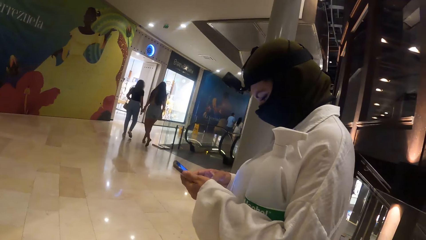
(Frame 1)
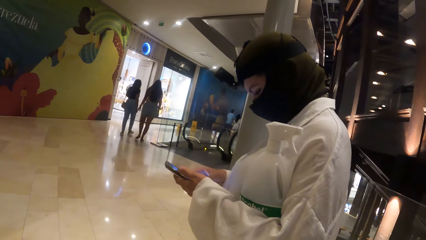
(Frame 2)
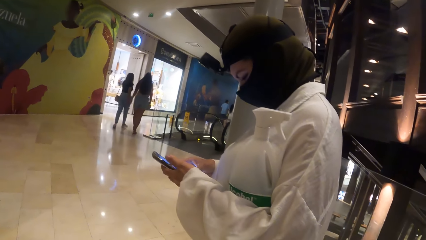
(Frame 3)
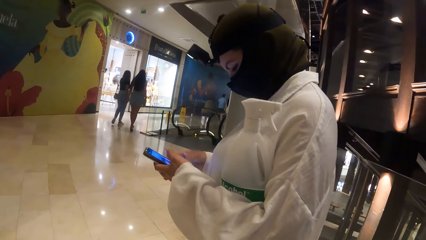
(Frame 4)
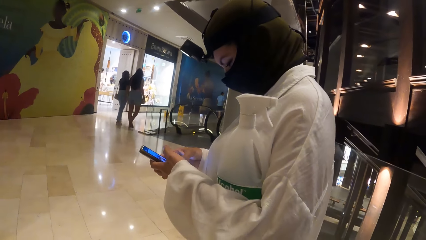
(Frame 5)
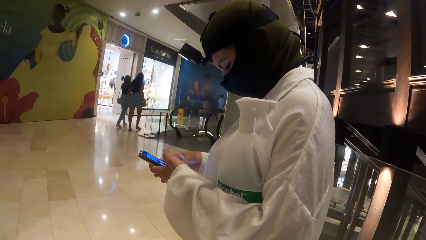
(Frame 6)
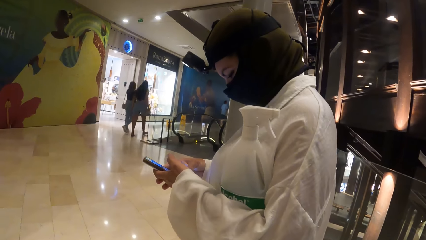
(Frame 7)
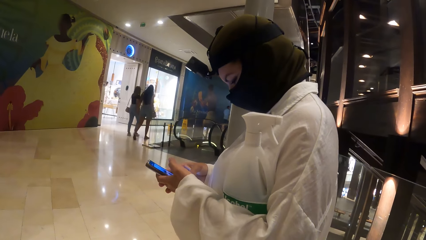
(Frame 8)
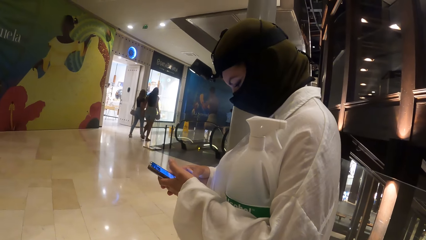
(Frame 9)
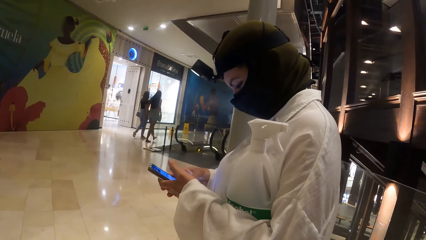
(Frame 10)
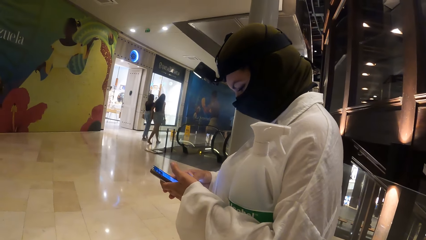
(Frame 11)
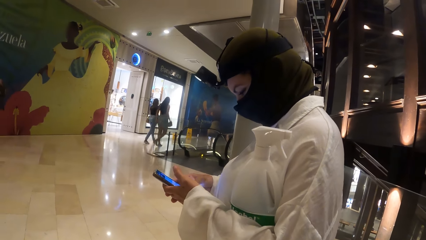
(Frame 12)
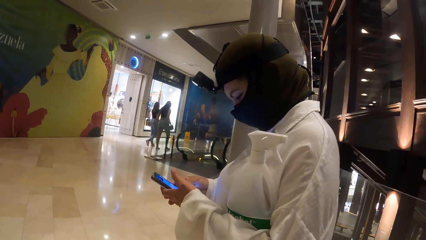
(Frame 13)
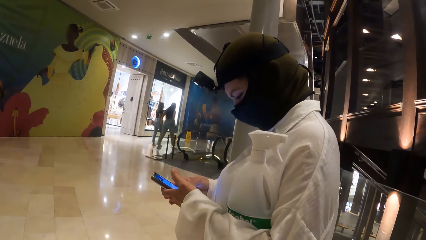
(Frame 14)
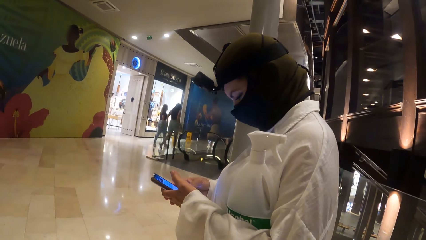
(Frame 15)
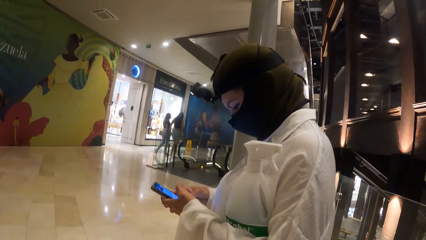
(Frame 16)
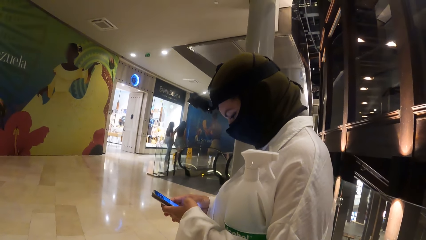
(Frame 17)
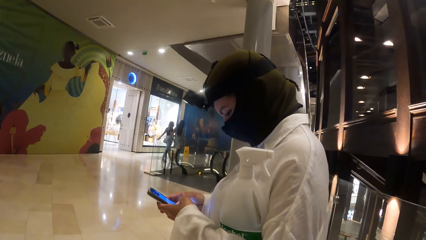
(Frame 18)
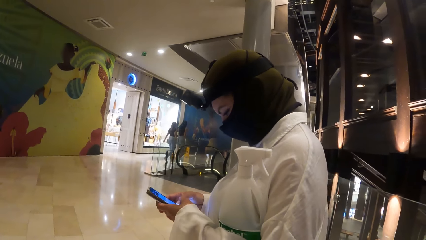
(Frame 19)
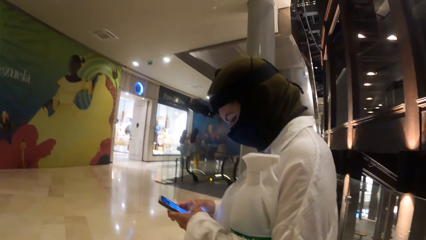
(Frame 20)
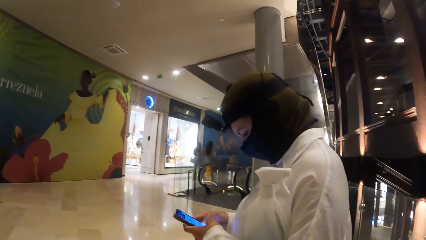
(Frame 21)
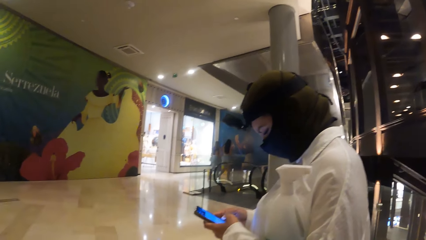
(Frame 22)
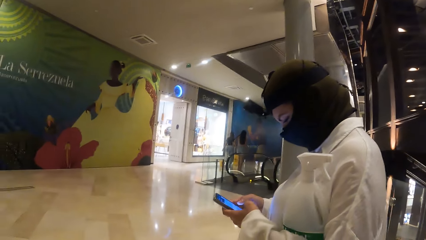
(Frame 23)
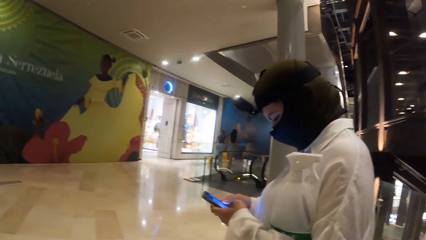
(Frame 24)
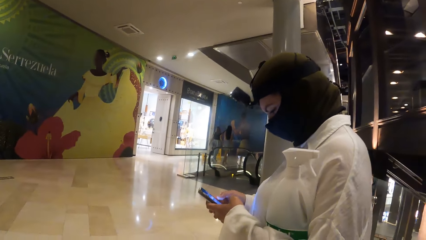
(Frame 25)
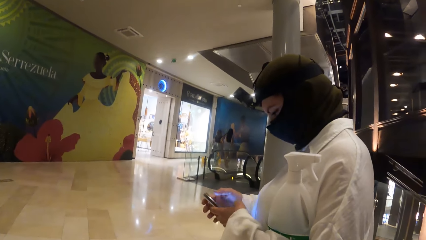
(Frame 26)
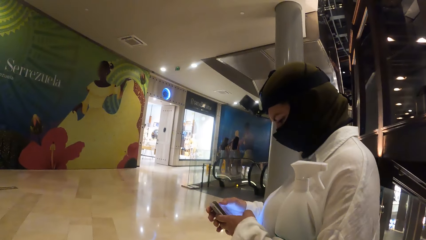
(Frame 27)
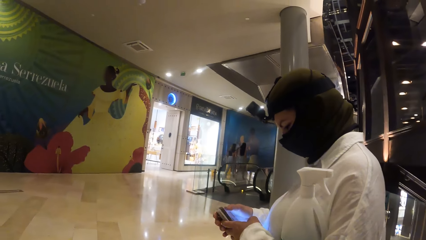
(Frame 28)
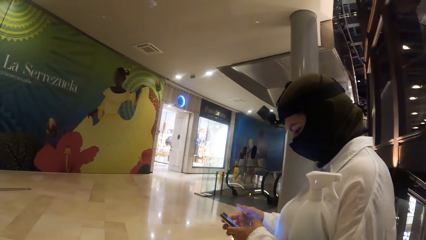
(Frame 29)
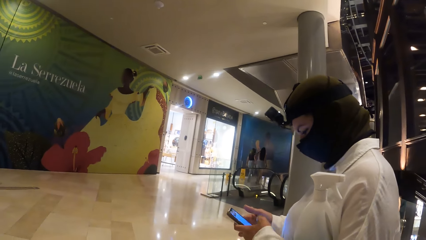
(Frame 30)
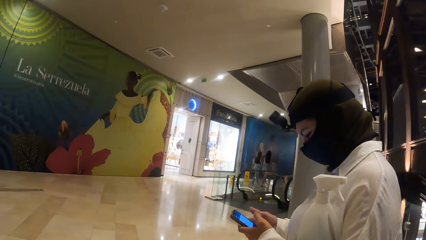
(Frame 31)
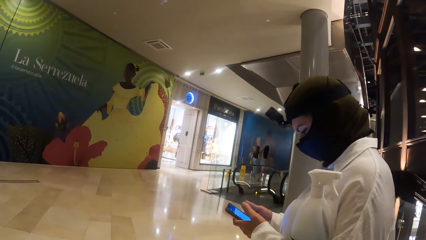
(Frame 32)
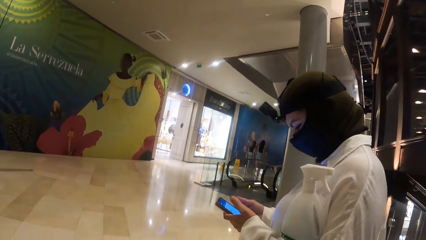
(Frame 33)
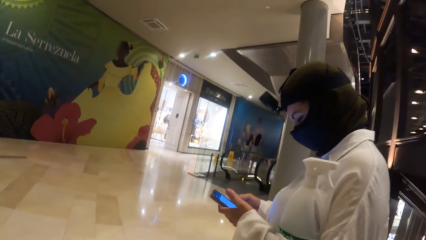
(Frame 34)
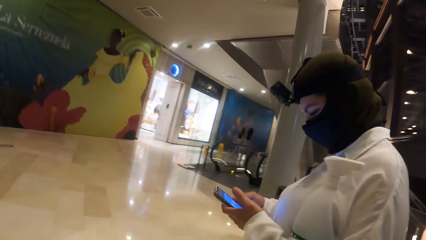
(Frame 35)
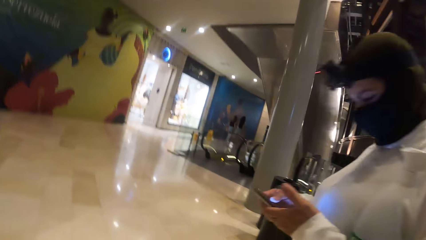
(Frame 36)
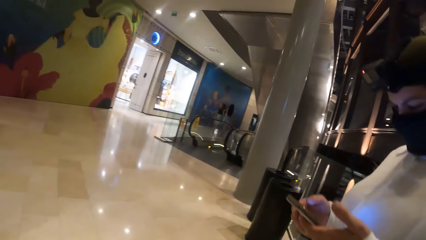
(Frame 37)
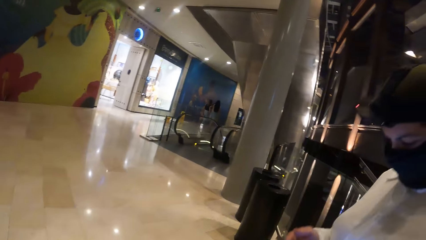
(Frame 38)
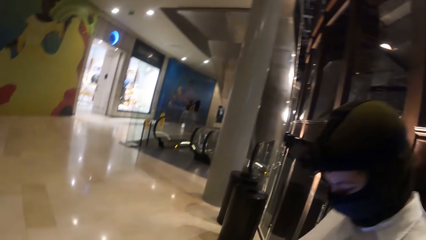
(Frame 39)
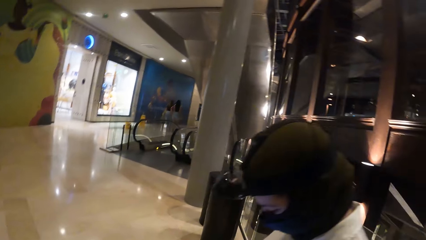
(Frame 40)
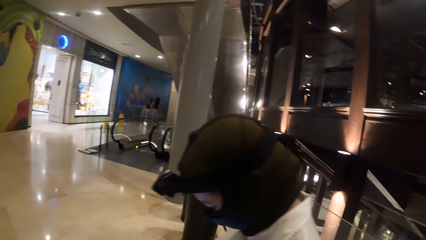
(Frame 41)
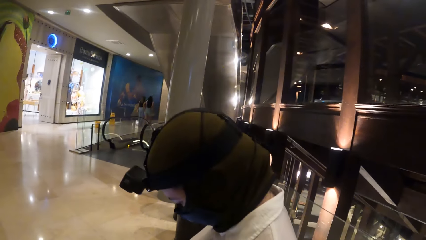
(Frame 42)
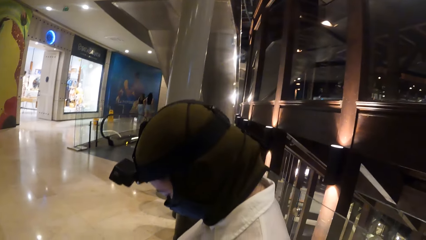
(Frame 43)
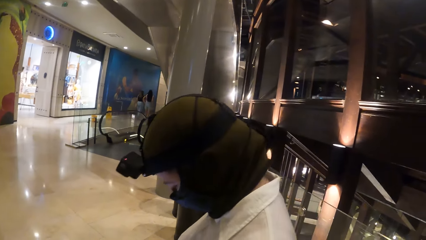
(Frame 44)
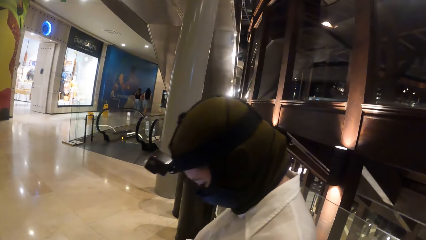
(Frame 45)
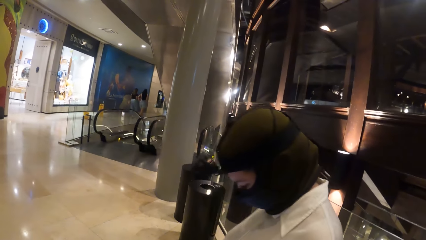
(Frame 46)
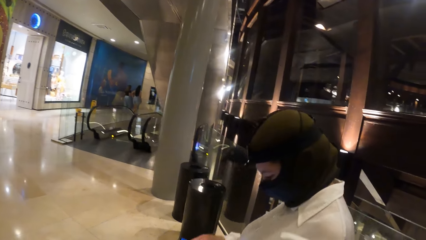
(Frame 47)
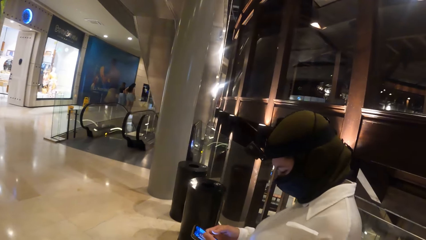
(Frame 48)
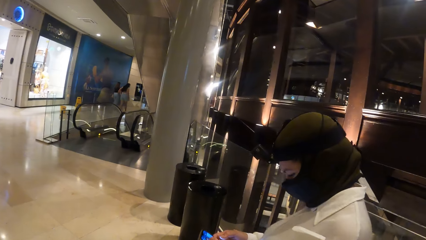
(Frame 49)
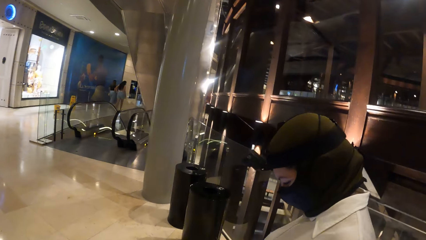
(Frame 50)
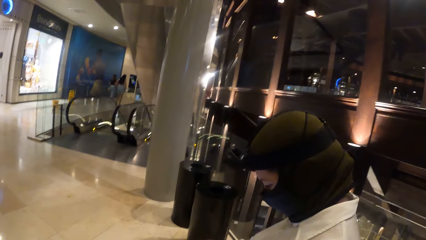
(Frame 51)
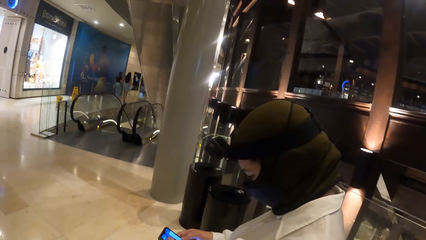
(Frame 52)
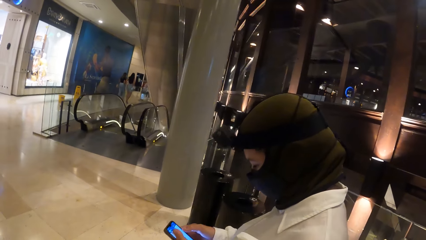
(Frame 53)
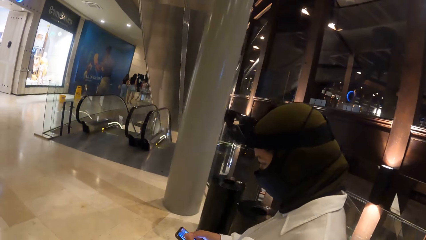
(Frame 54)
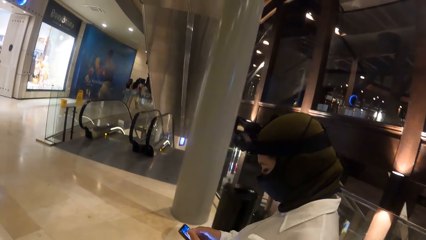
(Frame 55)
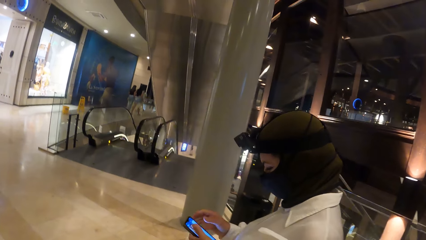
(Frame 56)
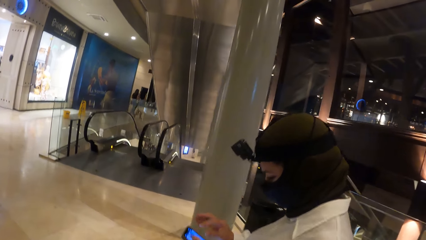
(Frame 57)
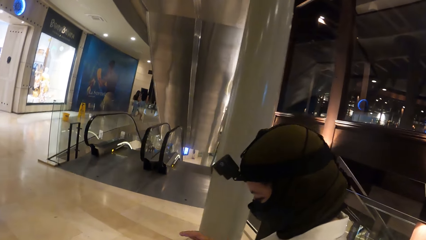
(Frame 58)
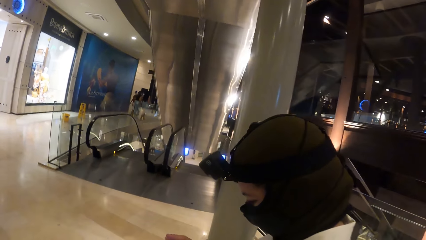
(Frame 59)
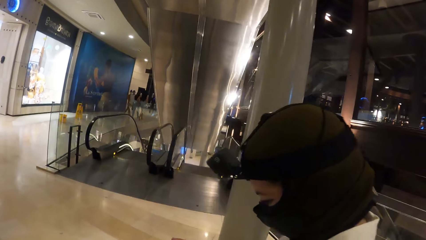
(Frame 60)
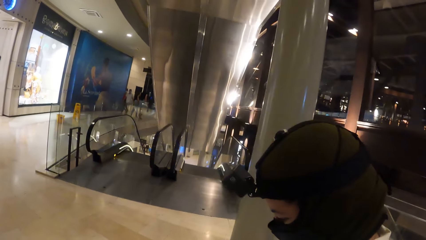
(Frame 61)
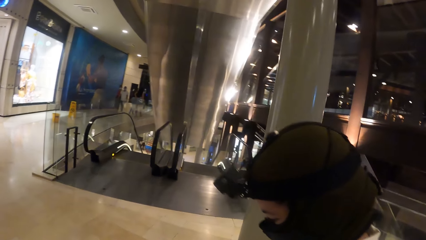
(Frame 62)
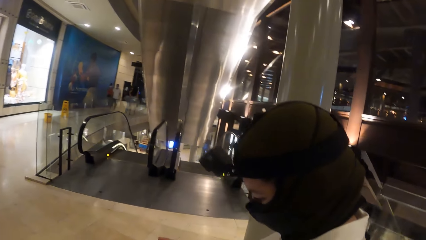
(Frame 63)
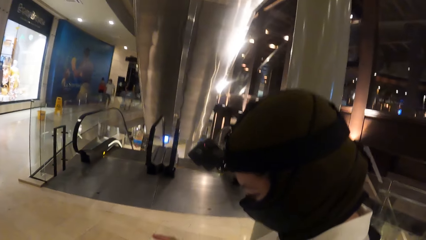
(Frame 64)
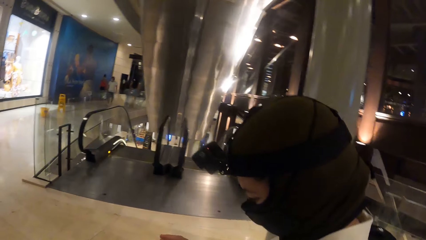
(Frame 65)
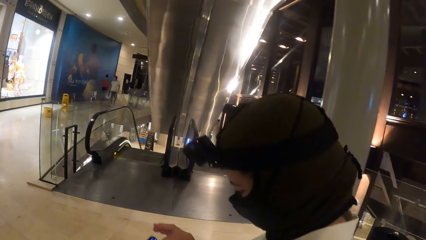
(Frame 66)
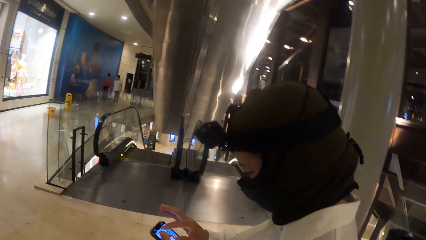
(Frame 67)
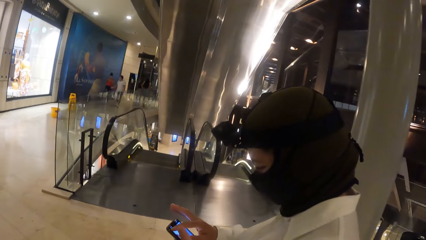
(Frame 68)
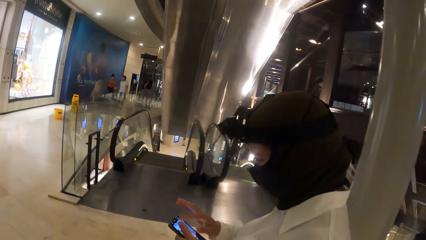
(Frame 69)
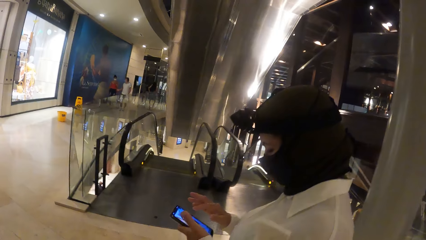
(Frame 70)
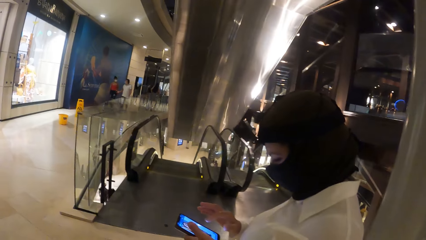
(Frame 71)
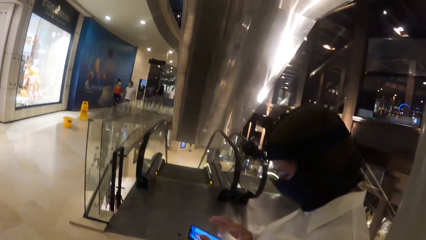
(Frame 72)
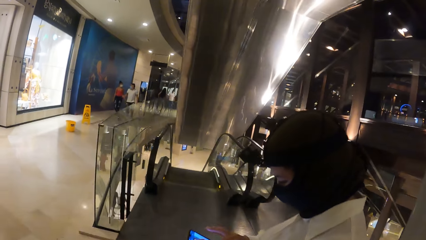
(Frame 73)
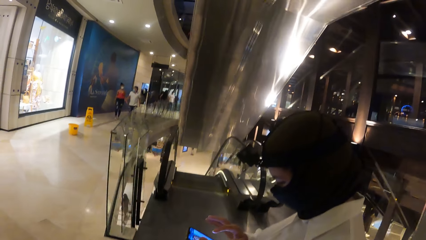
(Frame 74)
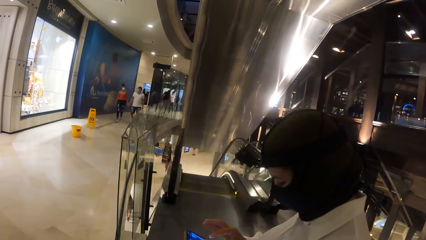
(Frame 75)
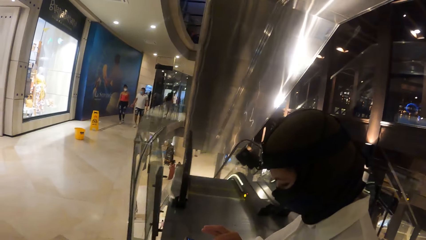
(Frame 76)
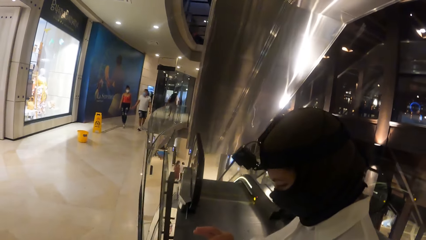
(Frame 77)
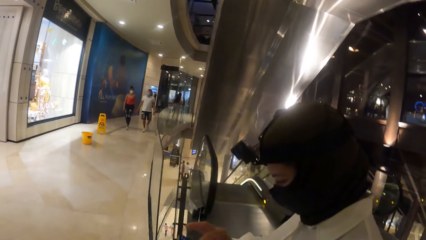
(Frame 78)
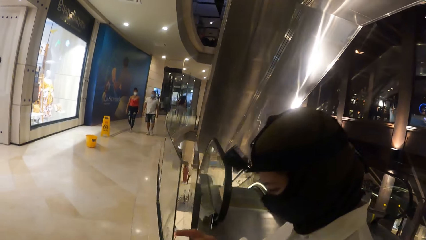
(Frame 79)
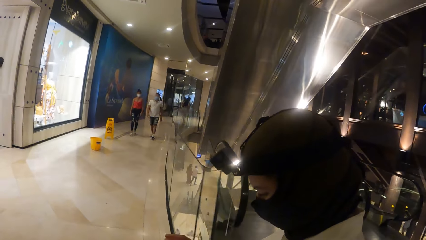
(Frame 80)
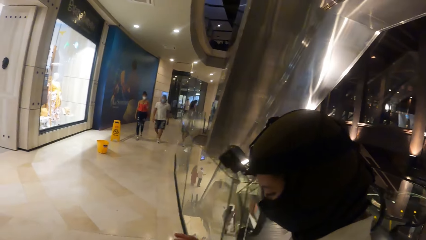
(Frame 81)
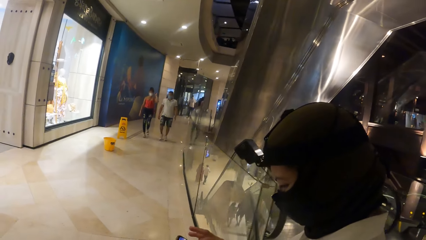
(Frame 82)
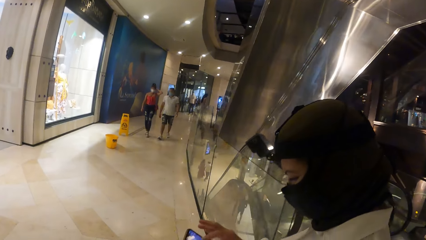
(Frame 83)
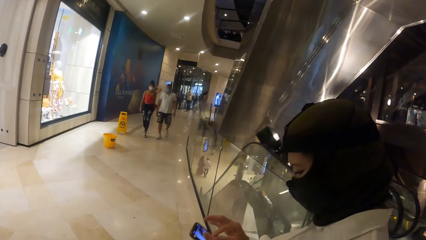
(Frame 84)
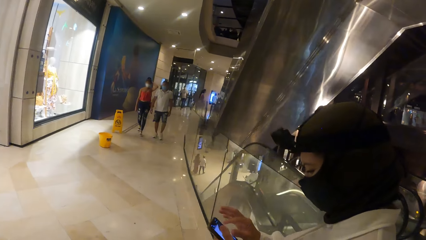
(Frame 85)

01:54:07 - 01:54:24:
The camera wearer looks around the mall. They walk around the mall with the woman. The woman uses the phone. The camera wearer walks around the mall with the woman.
